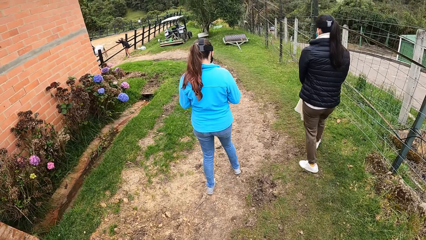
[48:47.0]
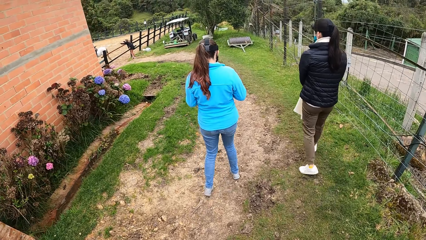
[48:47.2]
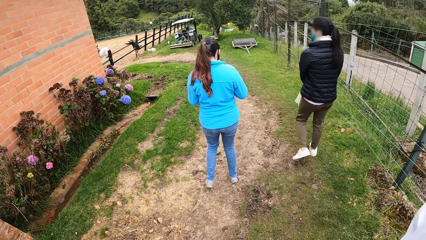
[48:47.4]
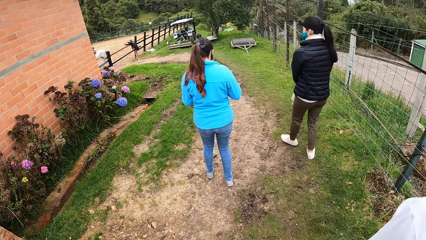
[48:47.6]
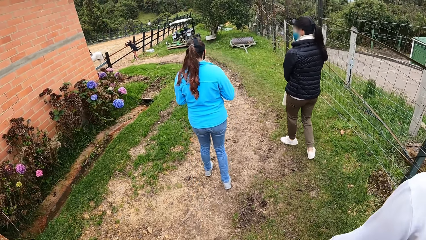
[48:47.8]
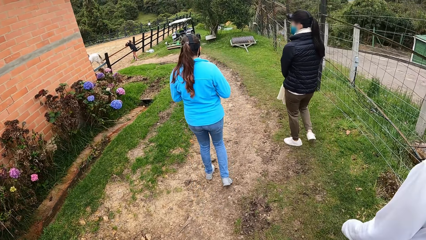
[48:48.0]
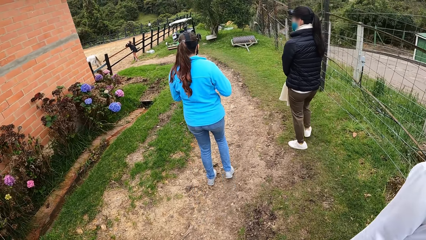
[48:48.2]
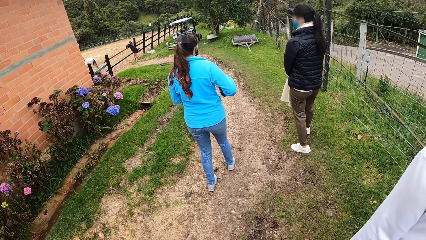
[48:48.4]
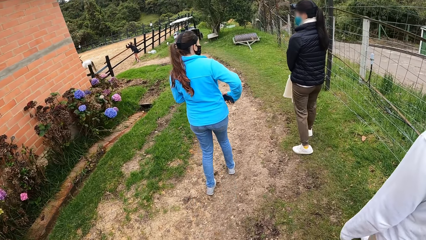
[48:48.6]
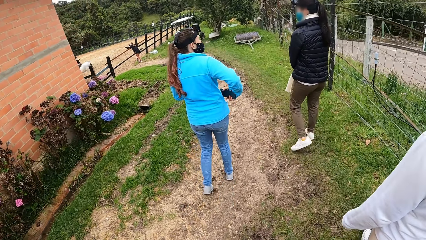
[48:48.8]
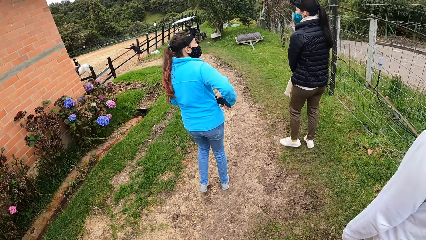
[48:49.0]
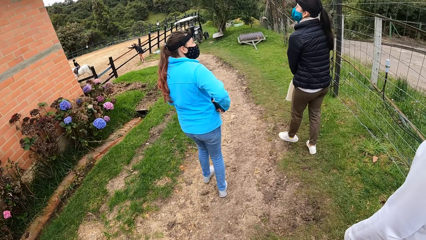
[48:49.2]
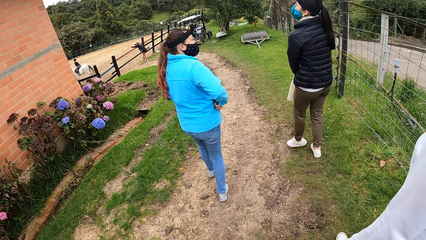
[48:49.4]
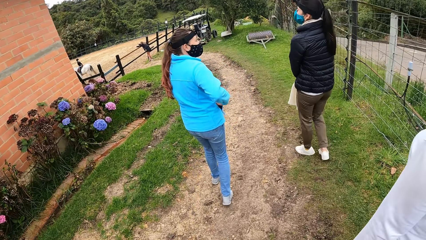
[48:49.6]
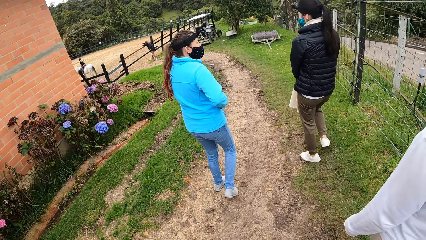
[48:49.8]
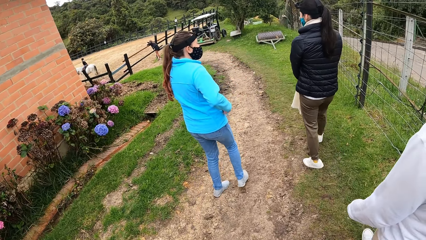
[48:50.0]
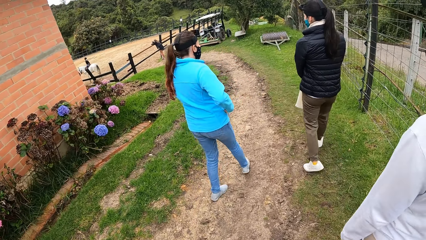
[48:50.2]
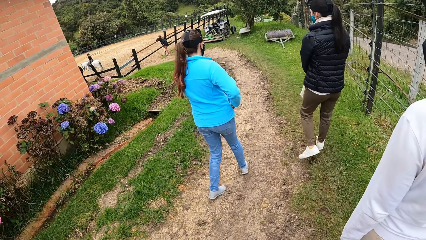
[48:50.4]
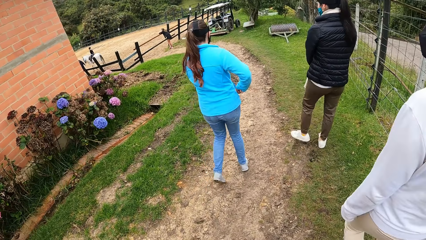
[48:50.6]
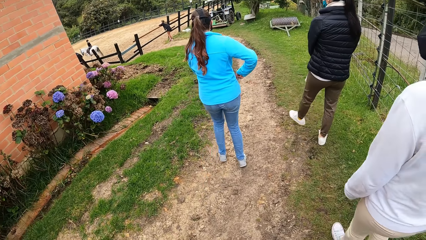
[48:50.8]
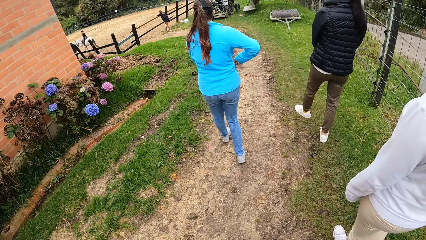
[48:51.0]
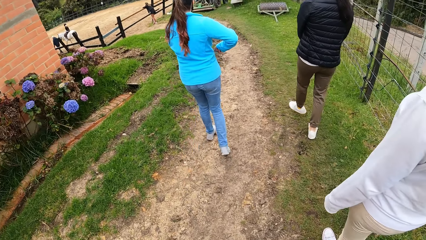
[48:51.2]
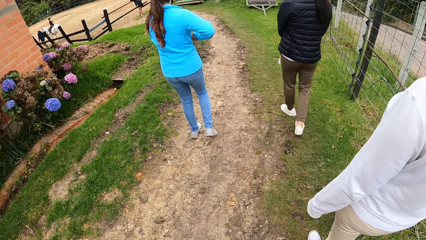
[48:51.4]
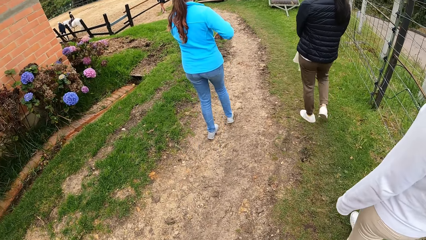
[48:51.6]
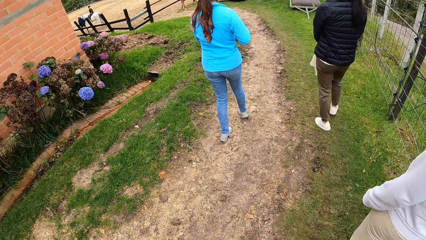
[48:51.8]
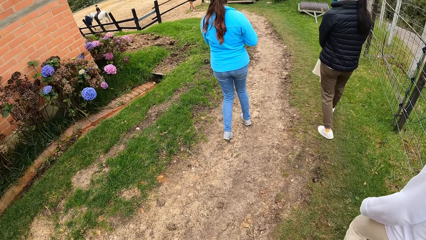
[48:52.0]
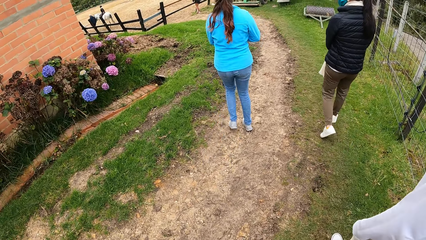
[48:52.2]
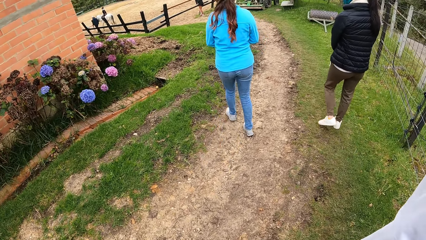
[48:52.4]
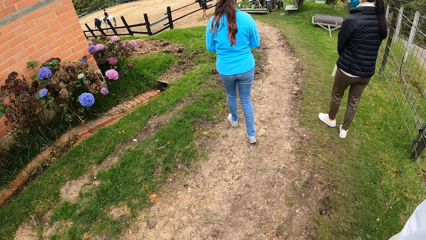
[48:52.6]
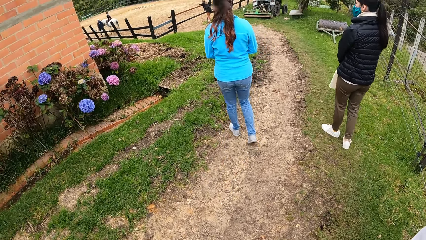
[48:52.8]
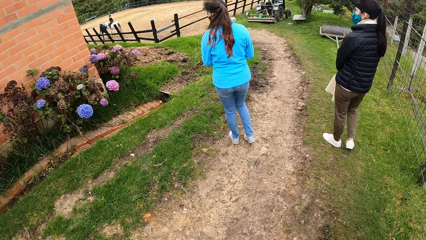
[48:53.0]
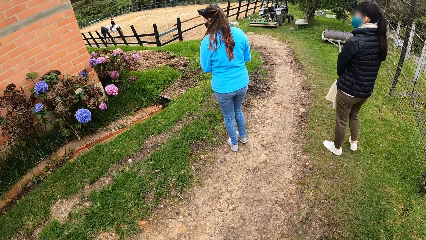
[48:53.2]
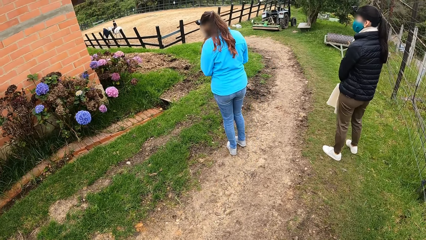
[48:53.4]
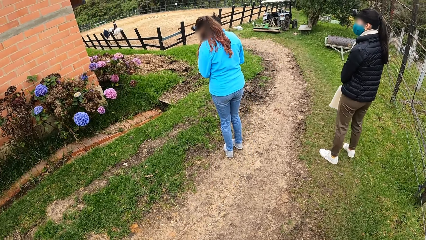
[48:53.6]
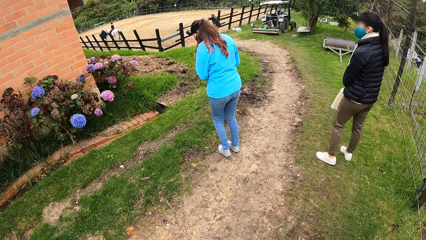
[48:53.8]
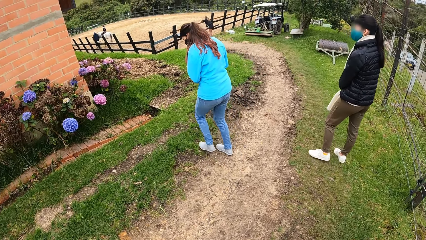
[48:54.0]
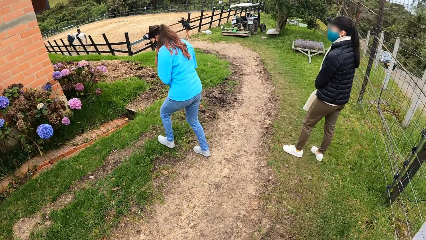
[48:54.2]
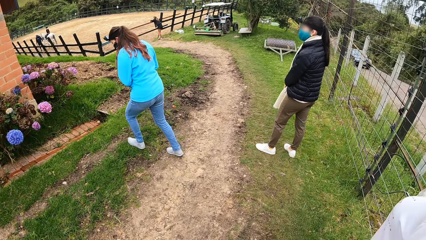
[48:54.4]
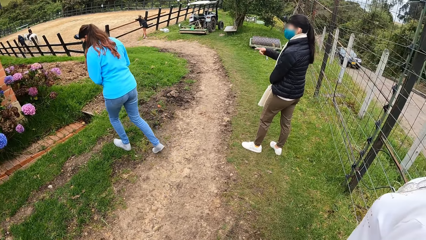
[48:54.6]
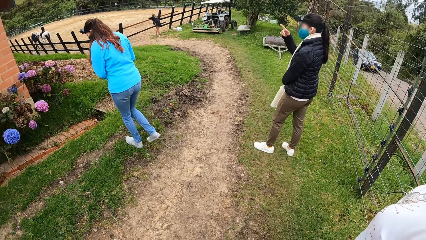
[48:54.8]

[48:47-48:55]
The woman puts a phone in the right pocket of a jacket with her right hand.

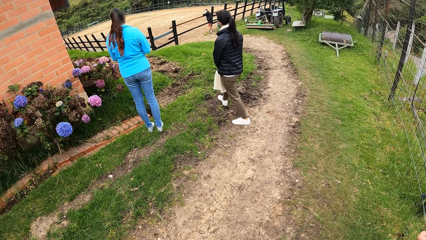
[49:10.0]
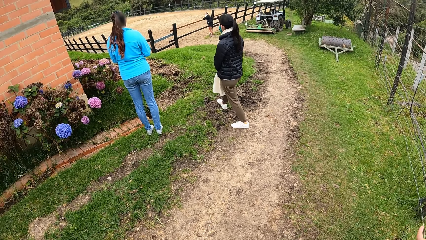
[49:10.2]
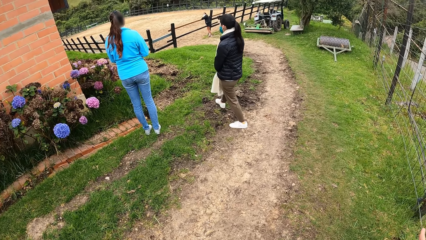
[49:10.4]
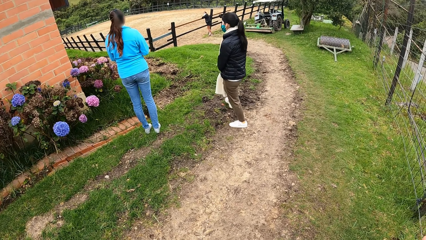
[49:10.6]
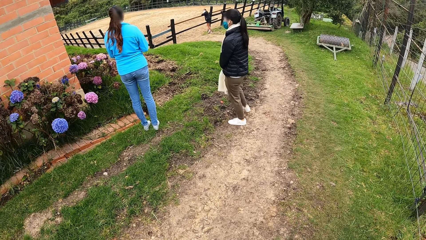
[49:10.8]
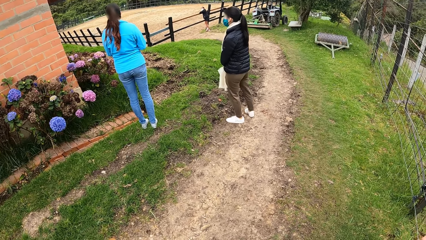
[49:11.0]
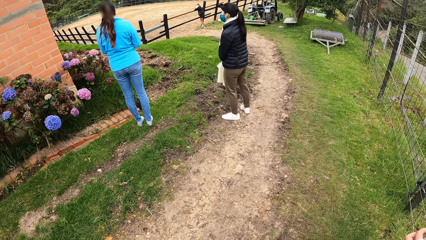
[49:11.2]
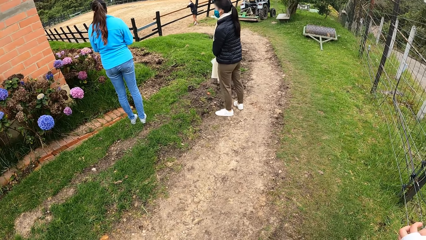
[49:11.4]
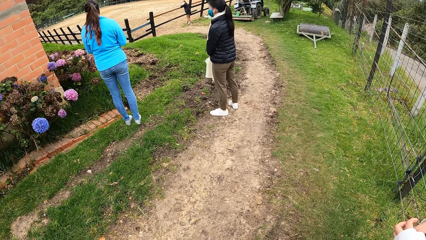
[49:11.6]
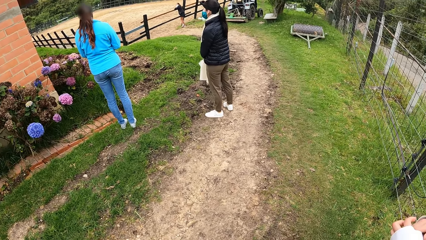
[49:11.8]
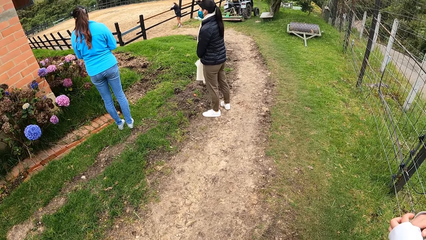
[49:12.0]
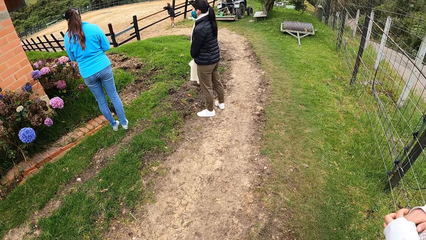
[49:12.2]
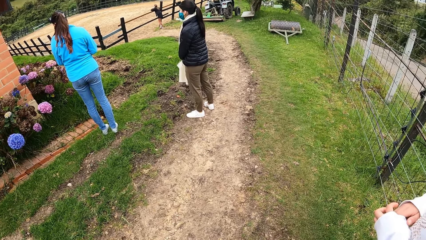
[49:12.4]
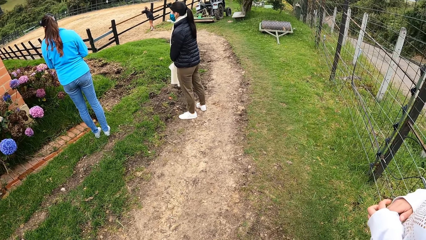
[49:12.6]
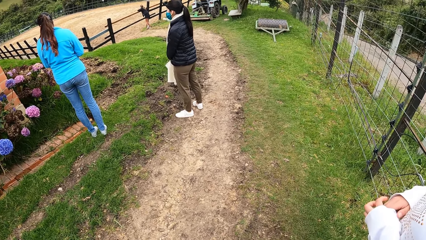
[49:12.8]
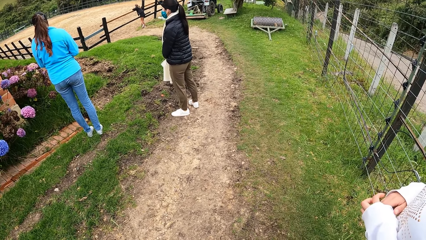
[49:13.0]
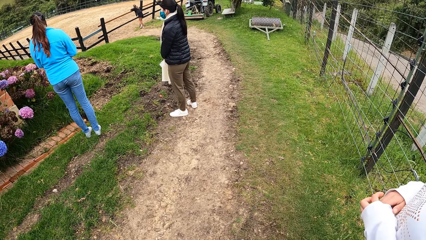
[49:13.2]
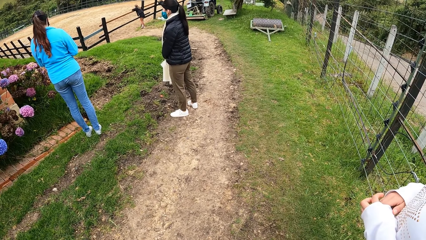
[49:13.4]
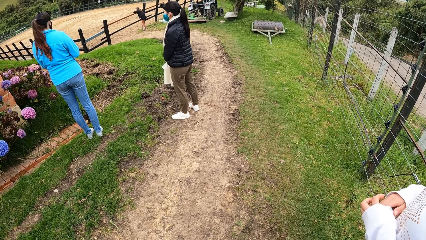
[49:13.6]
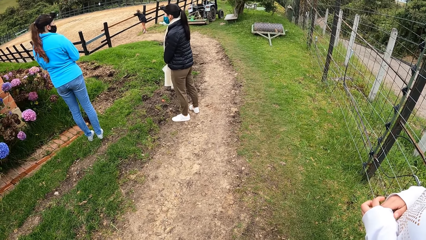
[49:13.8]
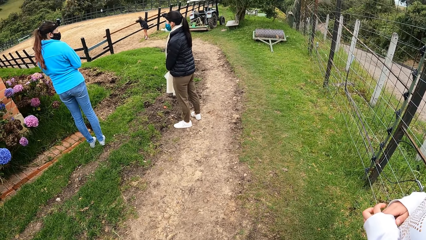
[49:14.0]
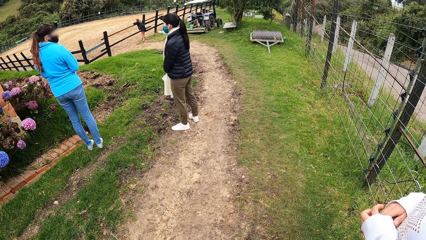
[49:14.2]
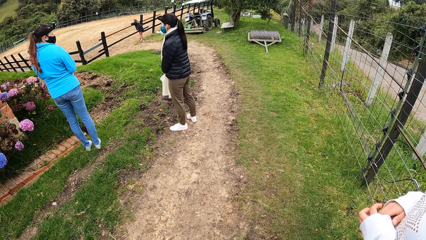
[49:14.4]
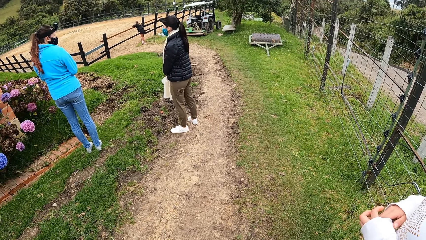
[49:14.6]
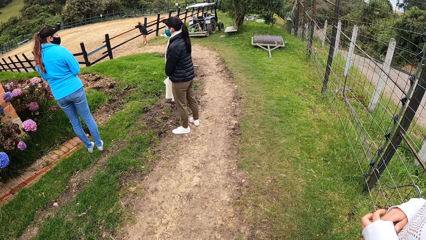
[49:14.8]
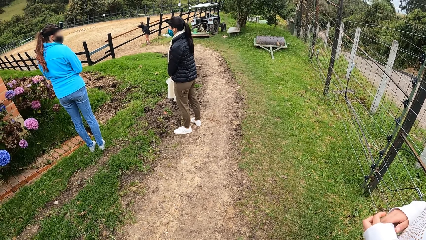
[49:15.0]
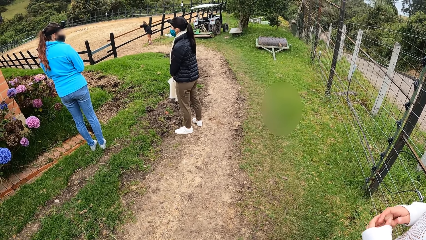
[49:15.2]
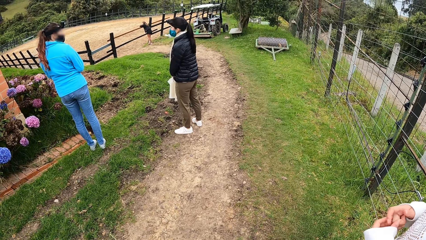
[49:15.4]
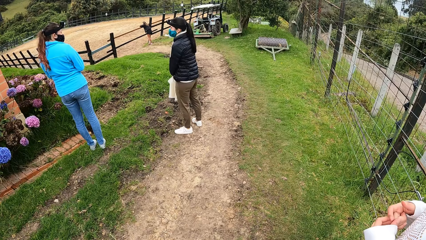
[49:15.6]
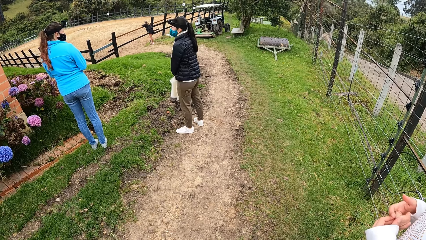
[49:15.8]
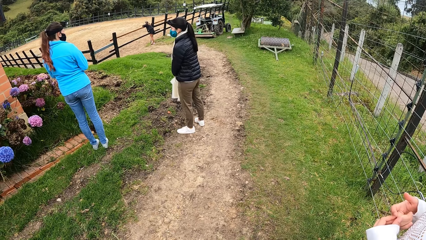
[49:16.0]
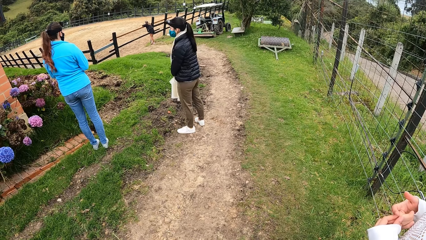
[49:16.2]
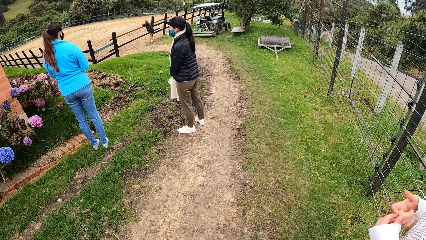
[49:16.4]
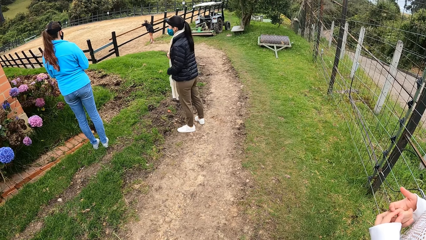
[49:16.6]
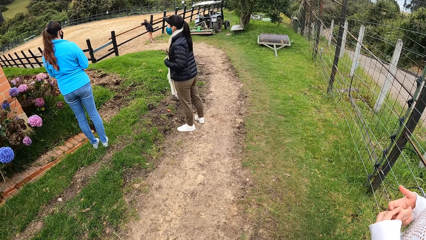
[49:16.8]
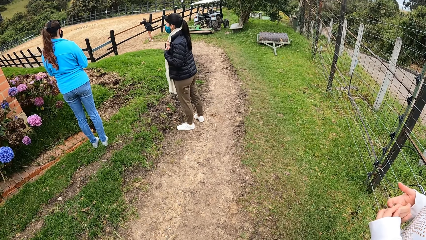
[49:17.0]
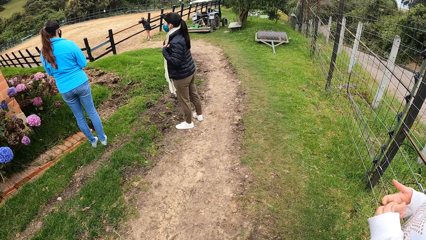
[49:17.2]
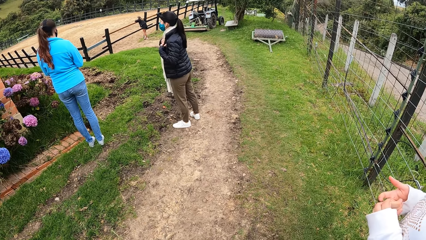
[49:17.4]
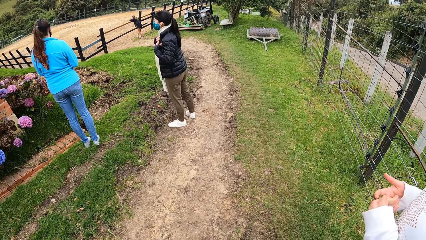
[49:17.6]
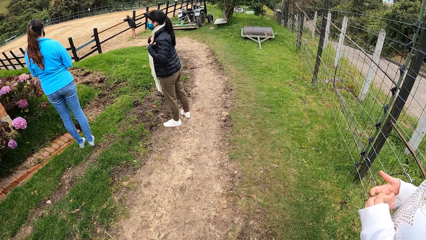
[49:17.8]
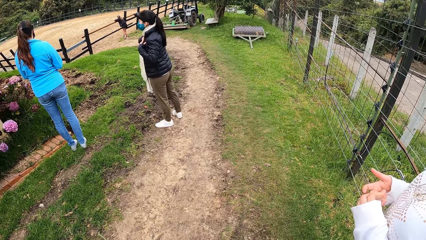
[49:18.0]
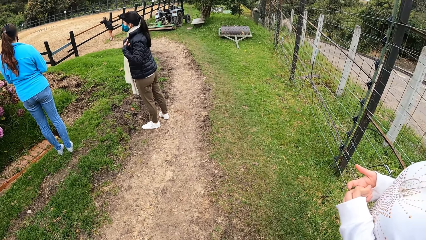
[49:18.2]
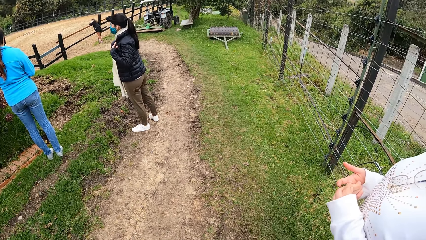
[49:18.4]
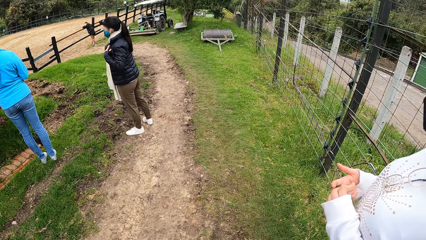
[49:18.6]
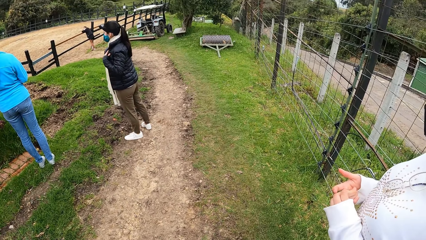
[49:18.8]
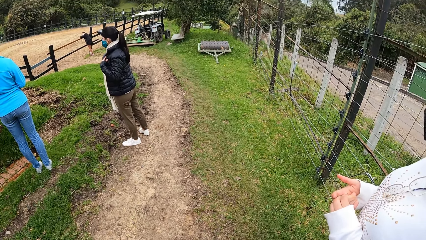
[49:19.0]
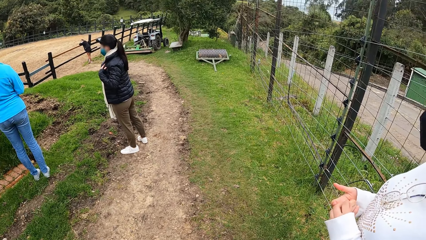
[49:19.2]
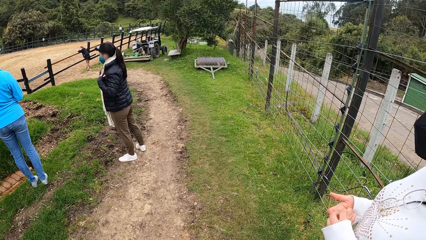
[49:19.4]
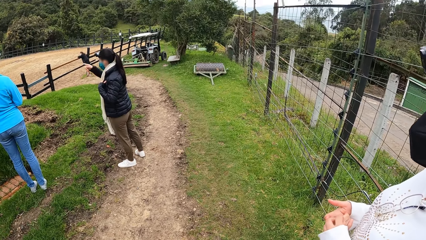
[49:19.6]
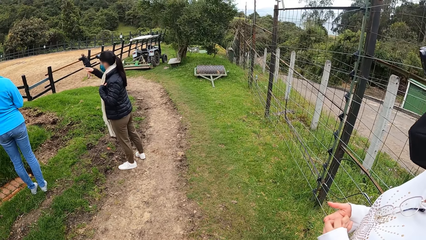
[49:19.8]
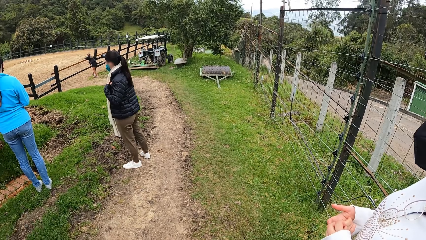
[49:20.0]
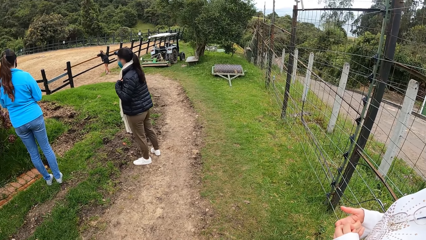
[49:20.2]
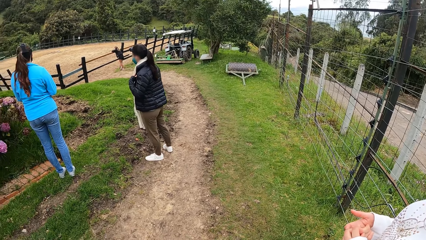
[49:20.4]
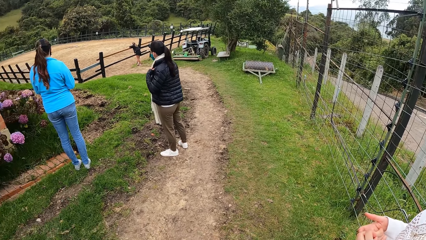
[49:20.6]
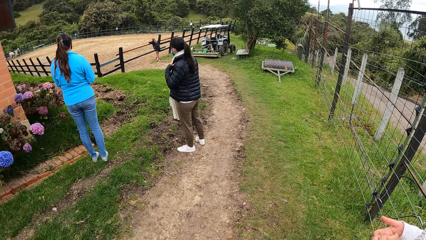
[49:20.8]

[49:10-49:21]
A woman touches her fingers.
